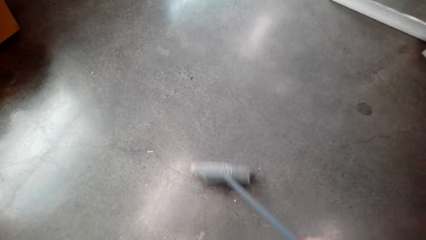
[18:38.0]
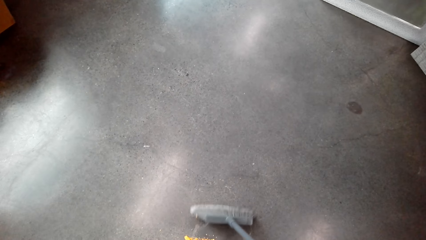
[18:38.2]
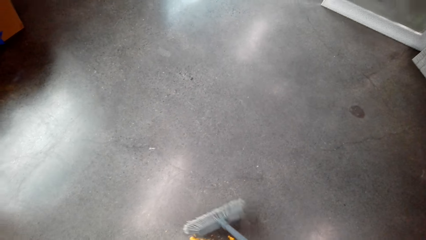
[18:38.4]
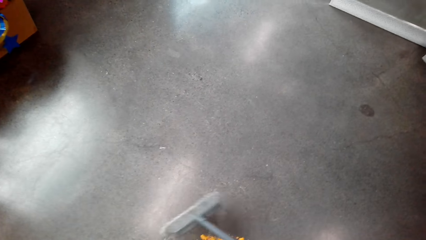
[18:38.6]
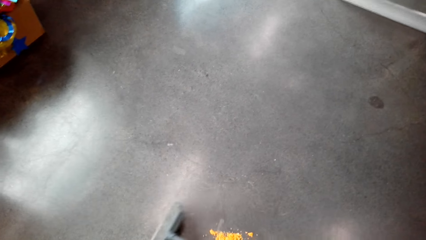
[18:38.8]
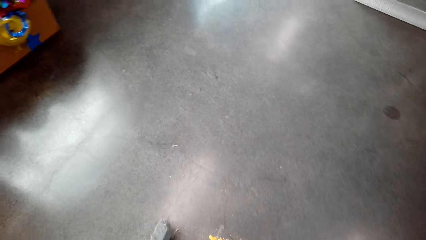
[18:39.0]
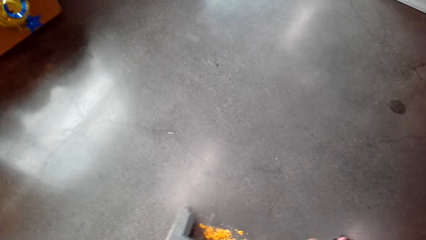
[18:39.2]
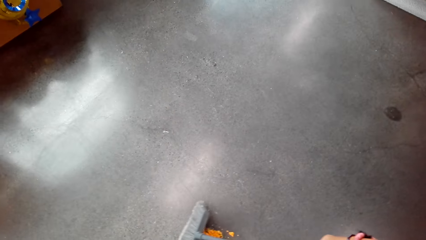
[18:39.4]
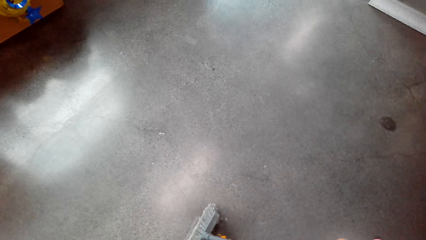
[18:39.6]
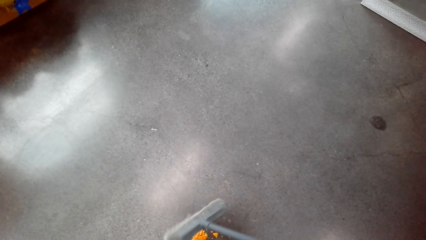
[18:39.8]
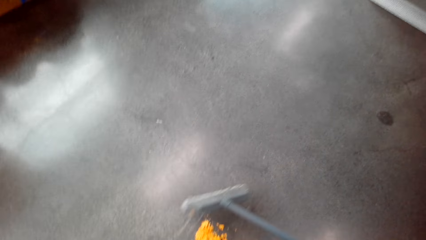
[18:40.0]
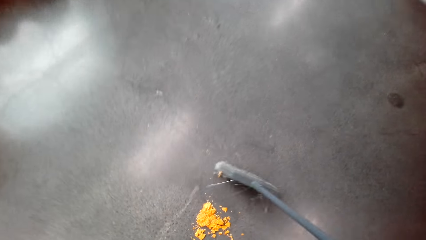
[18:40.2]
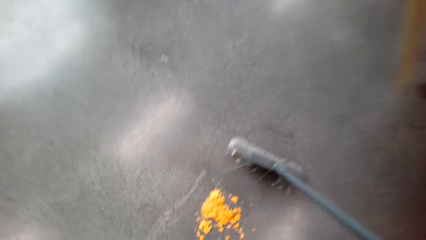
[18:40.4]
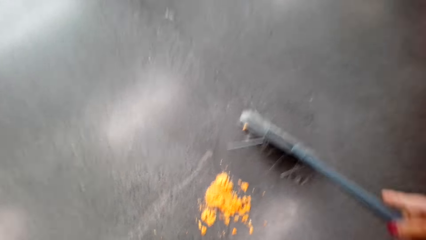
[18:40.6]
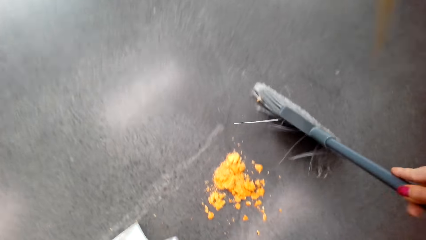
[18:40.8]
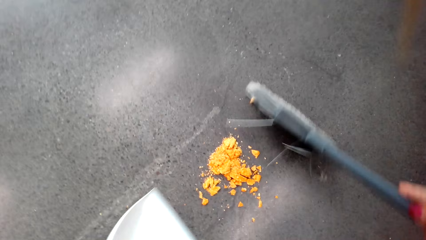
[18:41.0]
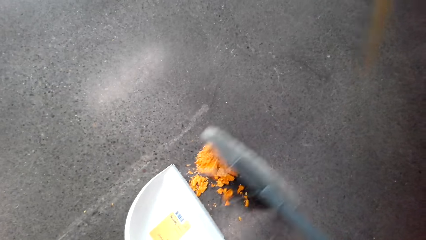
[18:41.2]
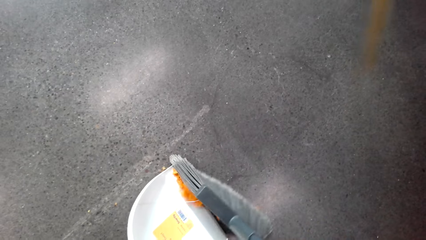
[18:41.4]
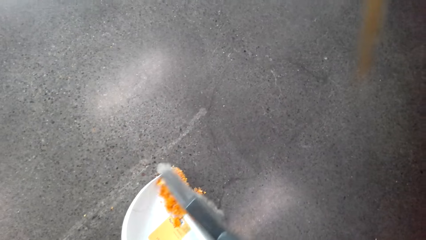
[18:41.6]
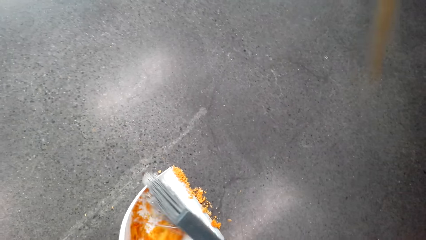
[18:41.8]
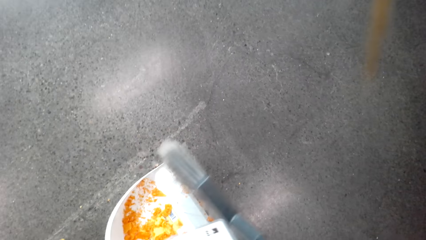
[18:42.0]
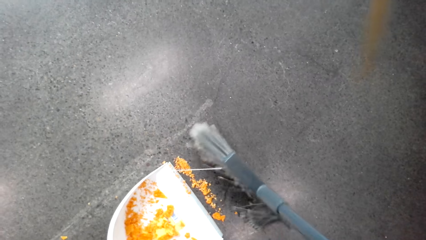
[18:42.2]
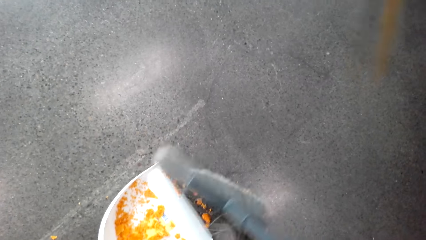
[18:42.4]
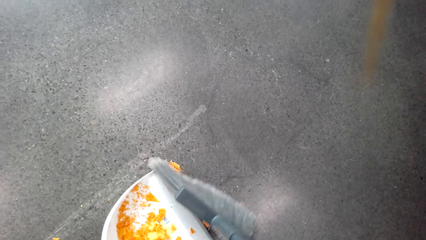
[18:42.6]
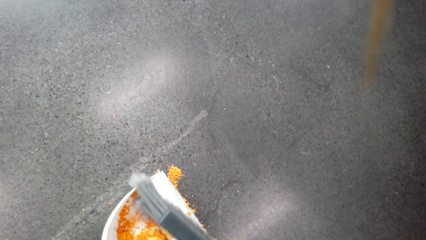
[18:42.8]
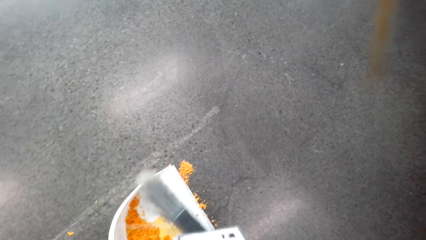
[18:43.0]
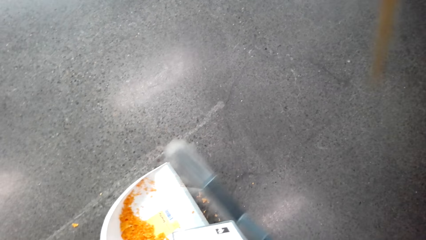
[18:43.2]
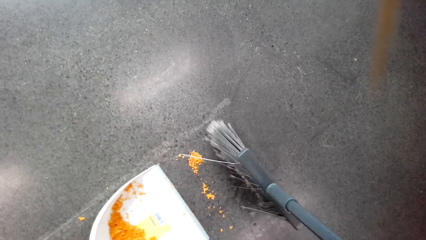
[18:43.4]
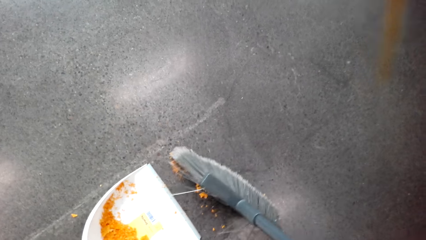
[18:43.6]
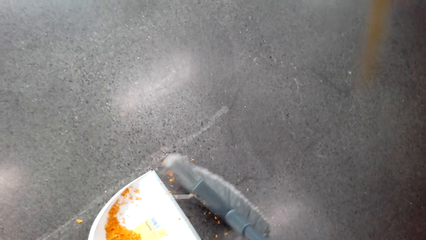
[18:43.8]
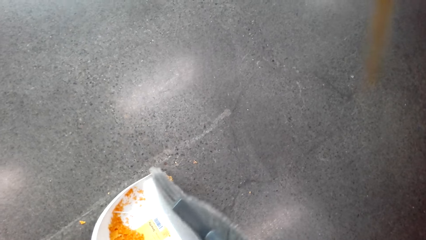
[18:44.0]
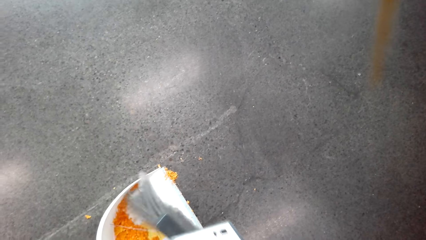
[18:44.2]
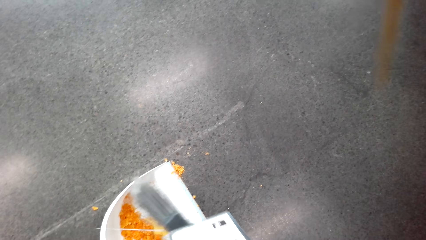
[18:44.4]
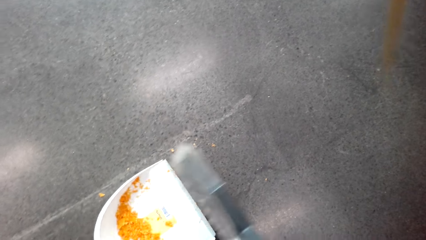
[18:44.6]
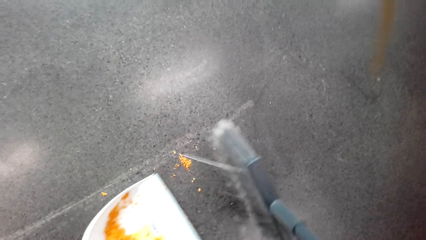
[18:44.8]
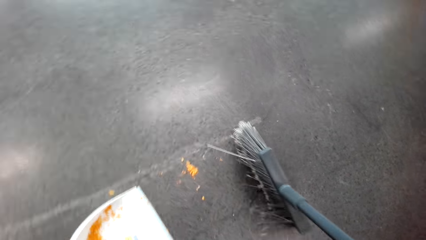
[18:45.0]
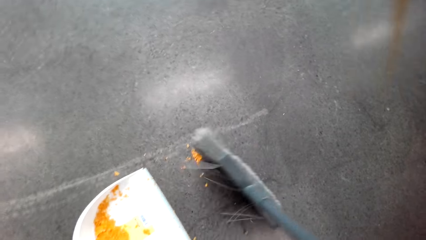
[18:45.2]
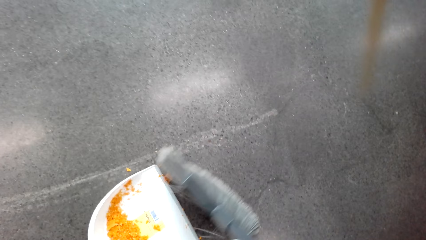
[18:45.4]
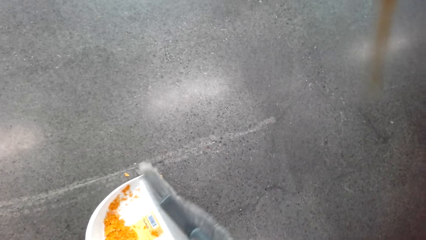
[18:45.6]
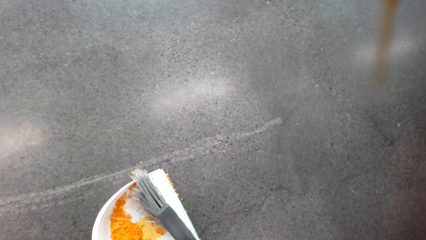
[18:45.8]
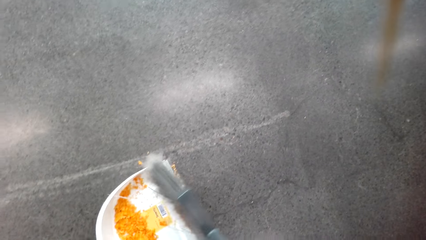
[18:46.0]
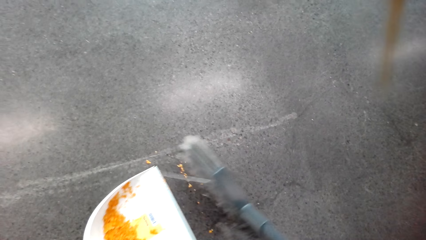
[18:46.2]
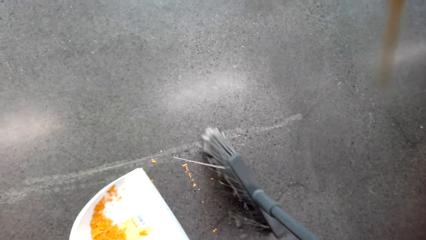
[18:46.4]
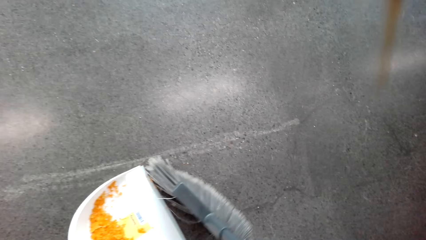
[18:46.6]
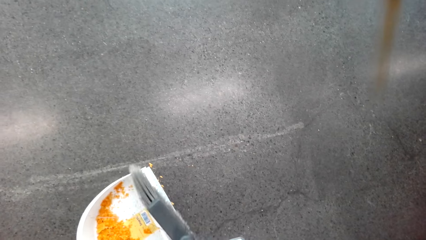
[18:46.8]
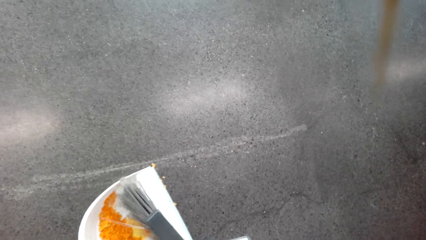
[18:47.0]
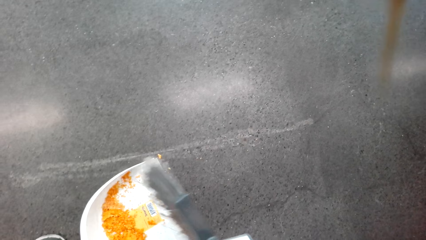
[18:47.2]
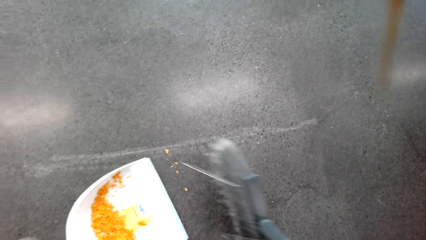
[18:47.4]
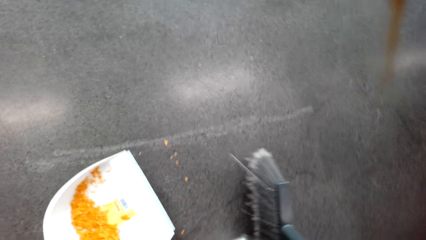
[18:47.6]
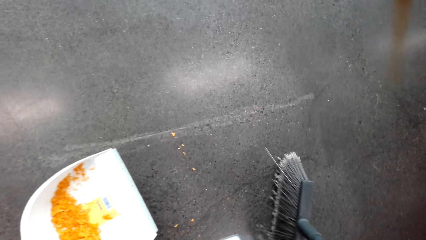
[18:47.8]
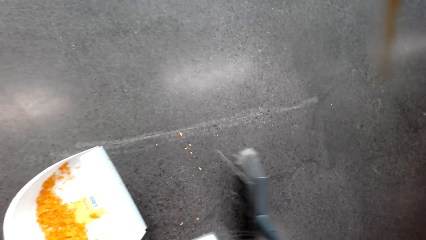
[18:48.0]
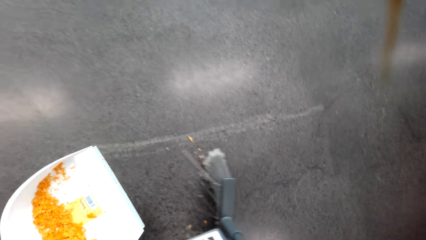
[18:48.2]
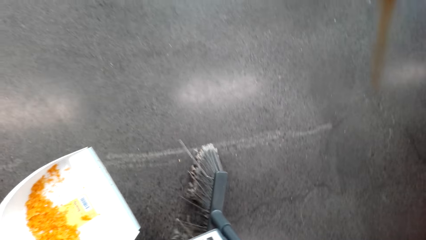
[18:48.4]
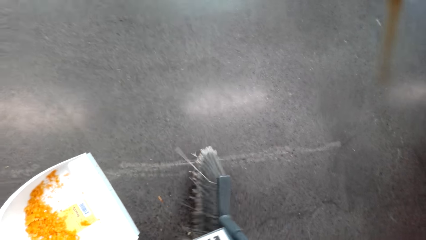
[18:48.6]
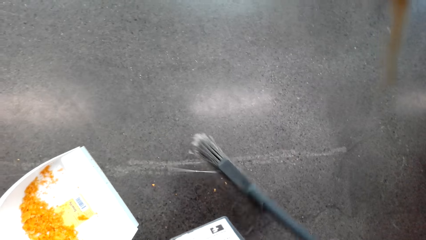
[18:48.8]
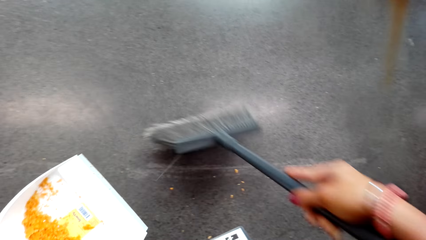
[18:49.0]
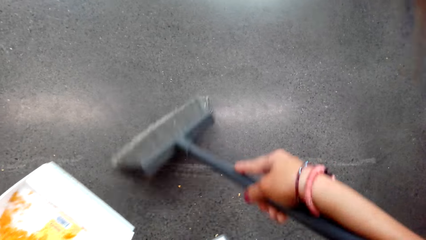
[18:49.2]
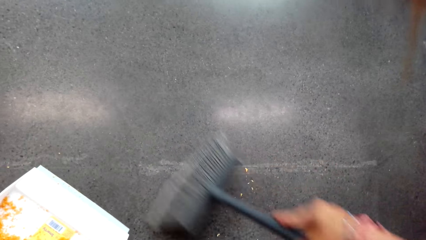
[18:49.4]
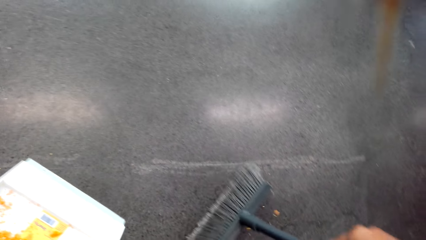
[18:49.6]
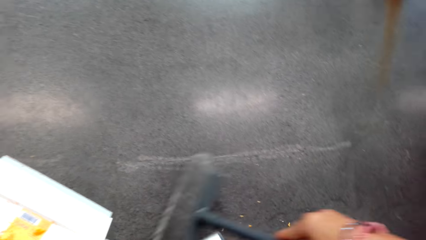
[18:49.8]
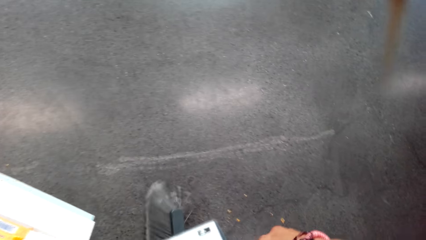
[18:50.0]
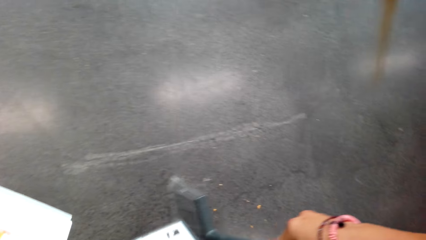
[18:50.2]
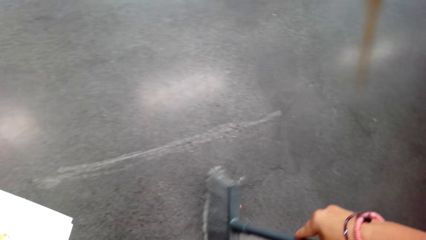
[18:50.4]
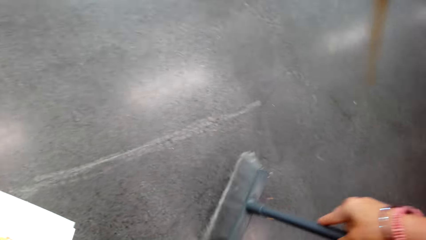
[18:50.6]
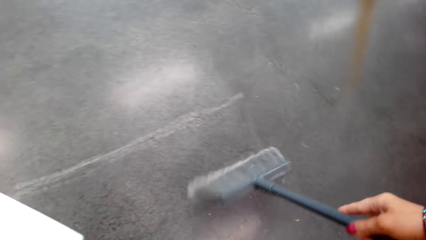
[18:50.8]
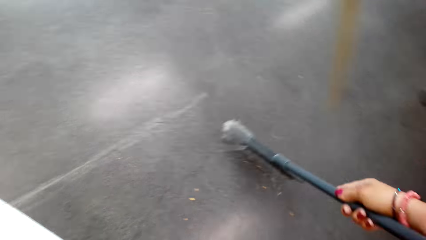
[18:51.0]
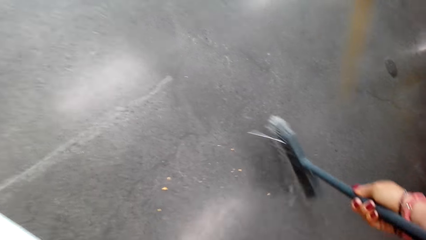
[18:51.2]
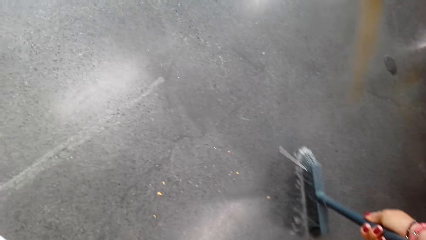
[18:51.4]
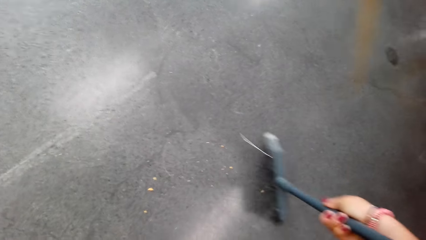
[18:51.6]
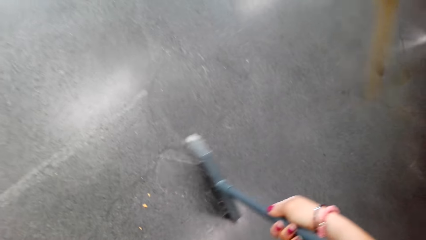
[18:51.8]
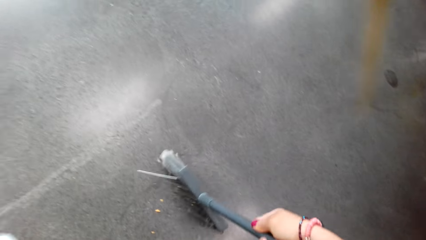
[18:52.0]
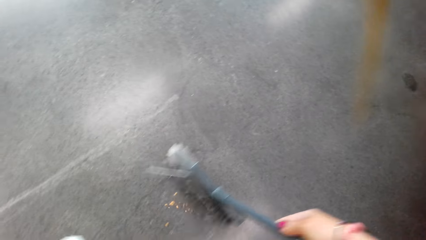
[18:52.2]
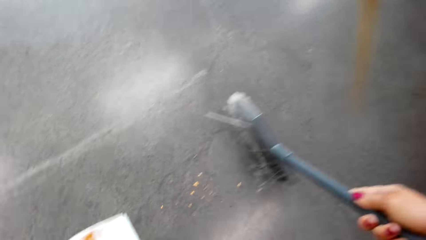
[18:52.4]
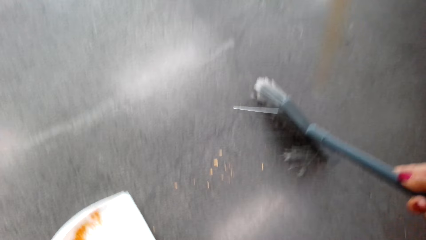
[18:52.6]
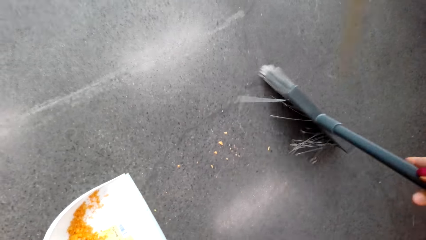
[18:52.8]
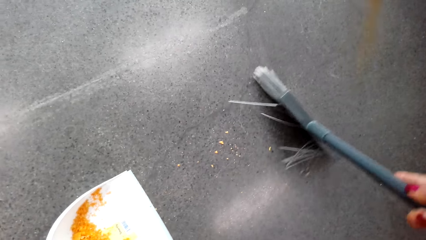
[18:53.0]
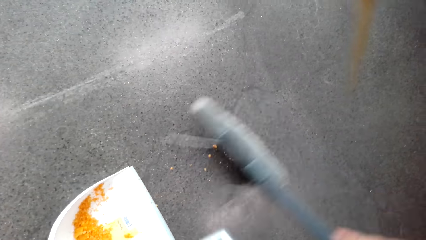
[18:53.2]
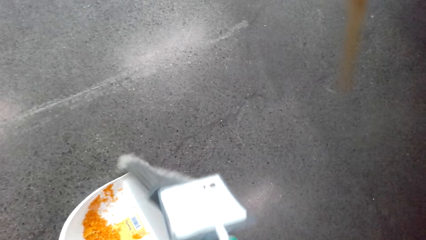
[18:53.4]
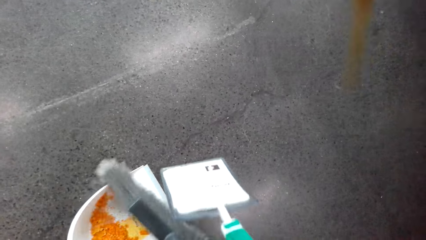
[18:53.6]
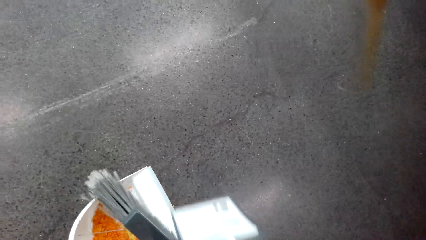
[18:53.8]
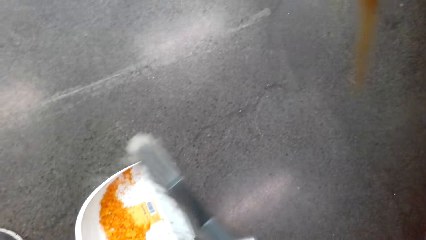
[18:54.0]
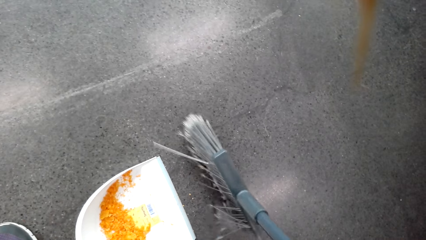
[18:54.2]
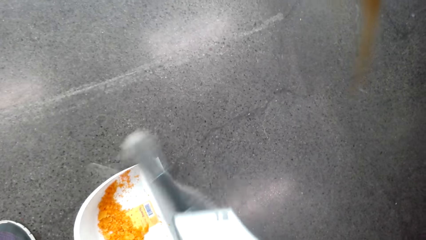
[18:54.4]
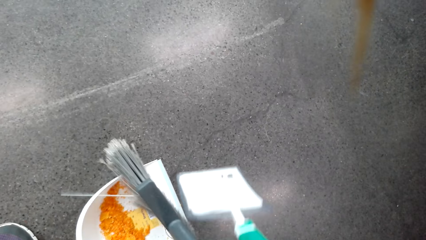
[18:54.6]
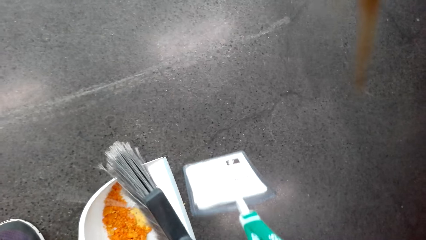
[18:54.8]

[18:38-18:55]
The camera wearer collects the chaff on the dust pan. They sweep the chips to the plastic dust pan.
